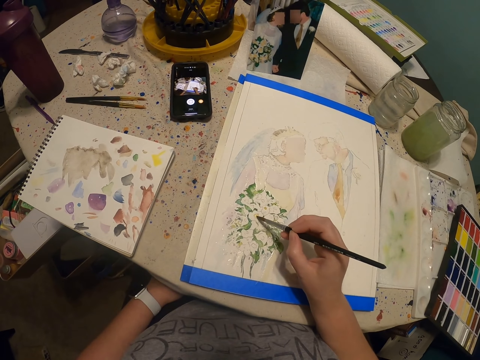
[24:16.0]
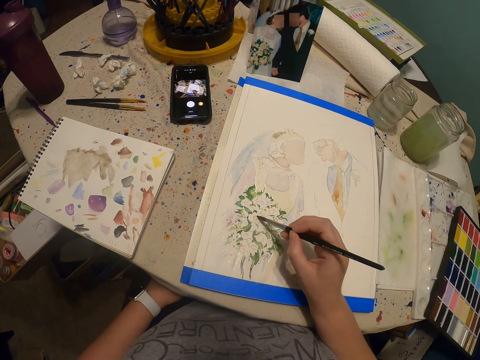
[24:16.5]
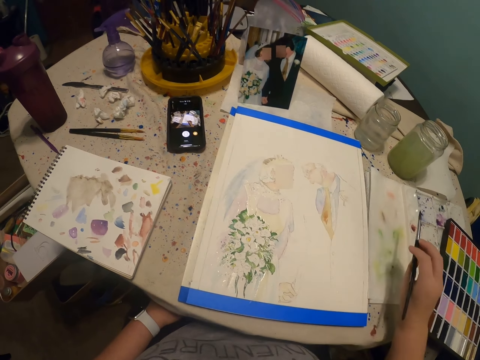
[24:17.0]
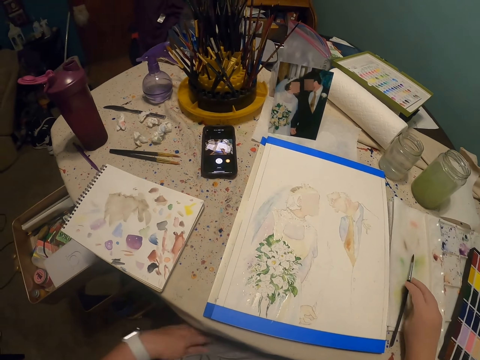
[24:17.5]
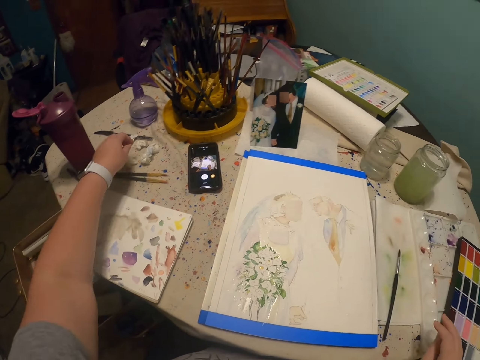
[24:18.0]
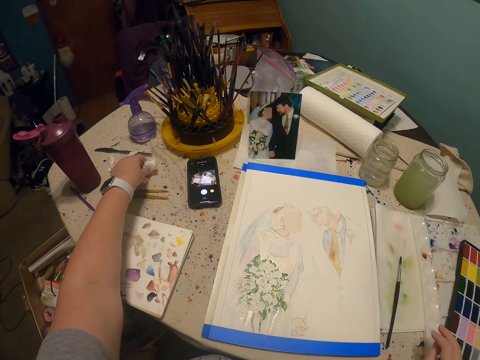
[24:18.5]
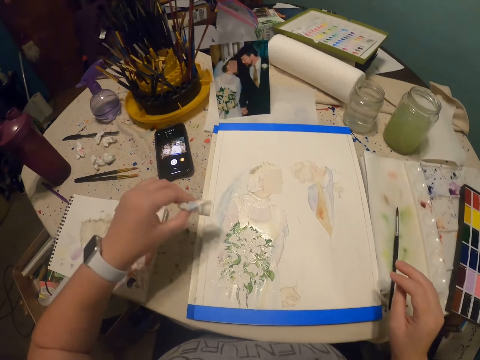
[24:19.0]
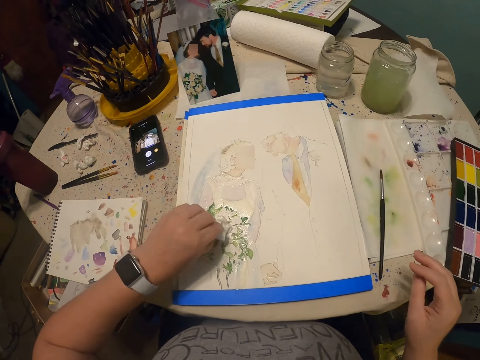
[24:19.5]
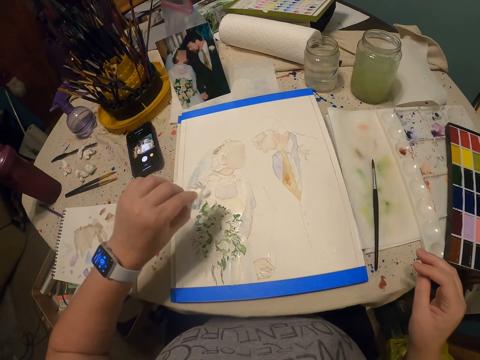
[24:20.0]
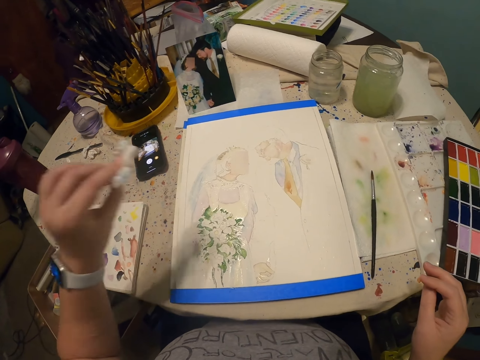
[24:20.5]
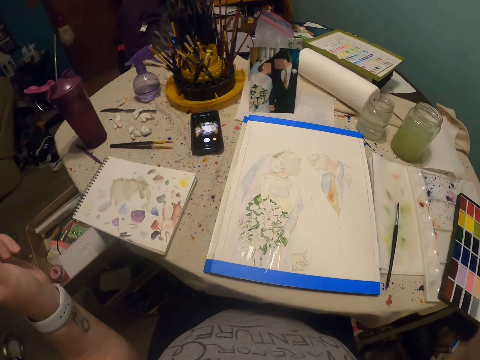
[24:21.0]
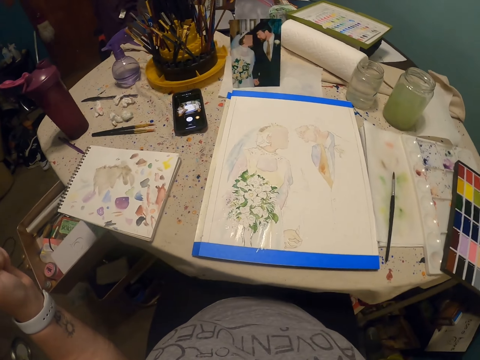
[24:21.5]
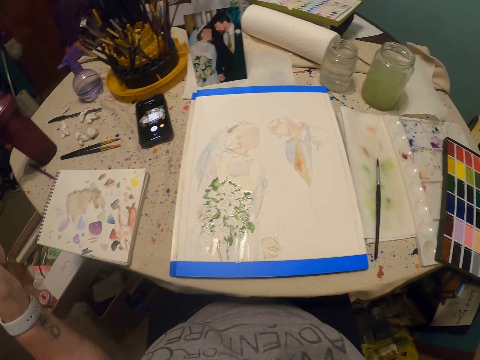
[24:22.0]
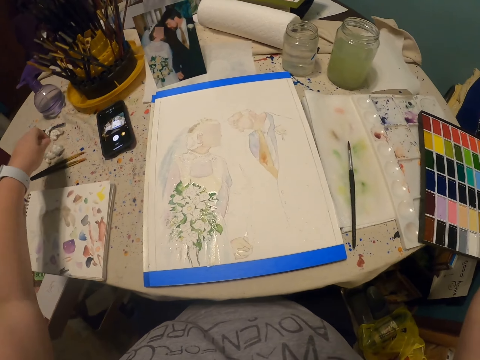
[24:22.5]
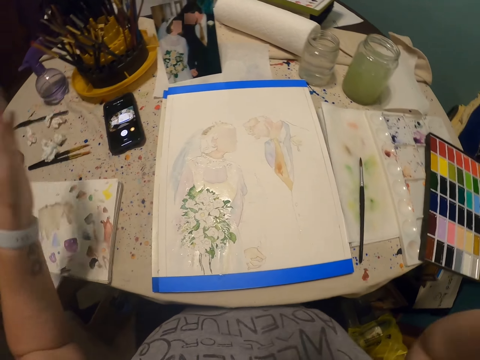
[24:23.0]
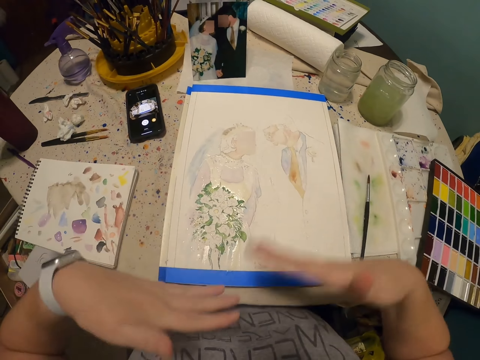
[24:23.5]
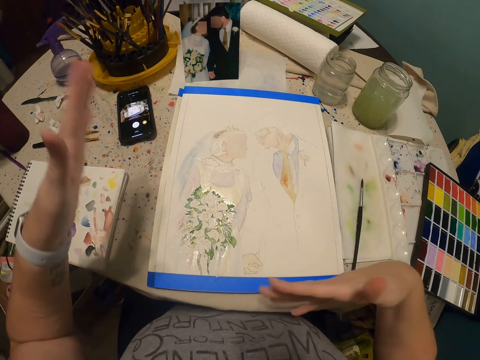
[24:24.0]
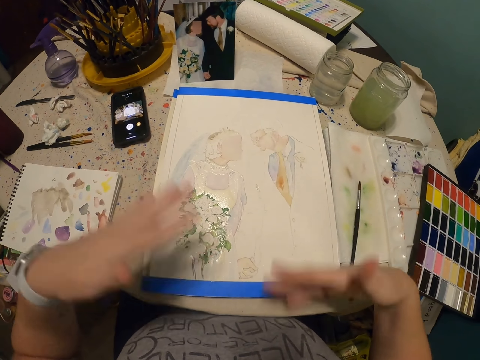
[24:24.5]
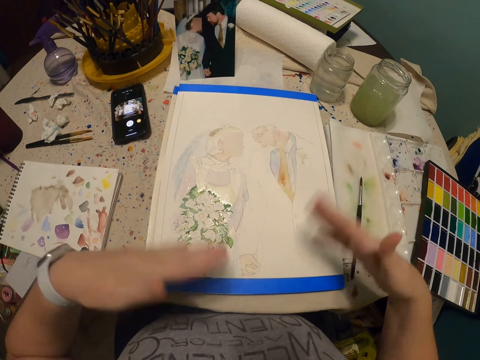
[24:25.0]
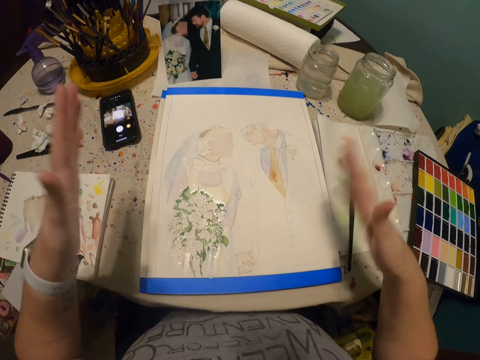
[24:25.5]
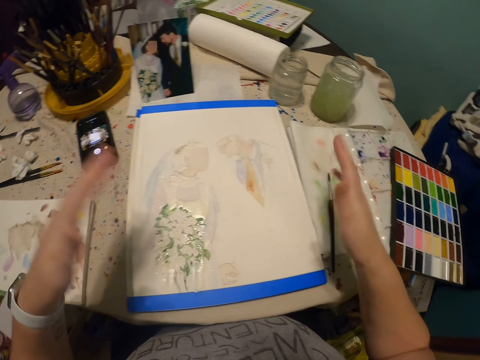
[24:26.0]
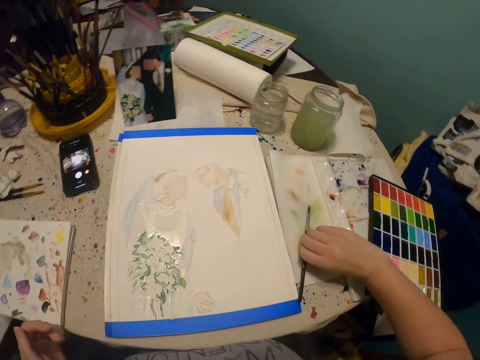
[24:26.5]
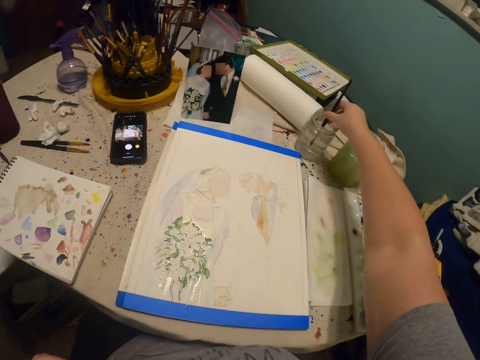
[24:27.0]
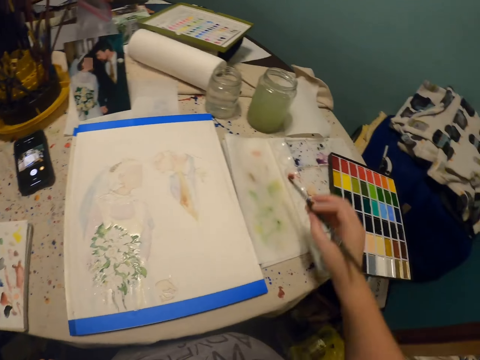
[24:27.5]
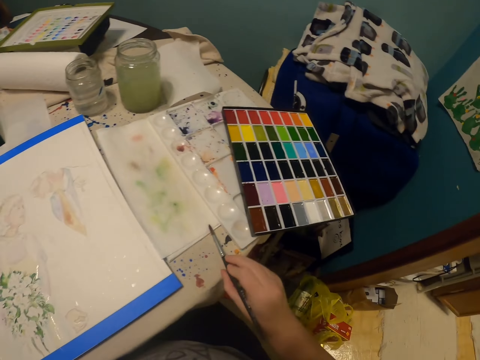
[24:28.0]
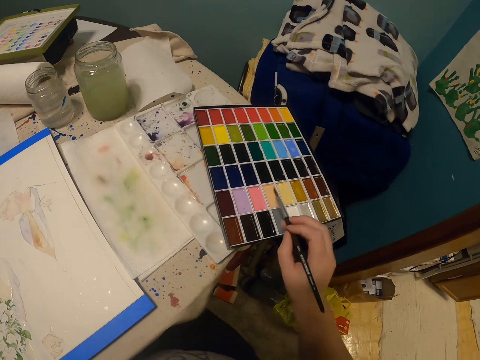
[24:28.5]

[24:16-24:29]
The camera wearer puts the paint brush on the table or the palette cover. He picks up a small piece of paper towel with his left hand. He wipes on the paintings with the paper towel. He puts the piece of paper towel on the table. He blows wind on the painting with his hands. He takes the paint brush on the table. He dips the paint brush in a glass of water or in the paint.

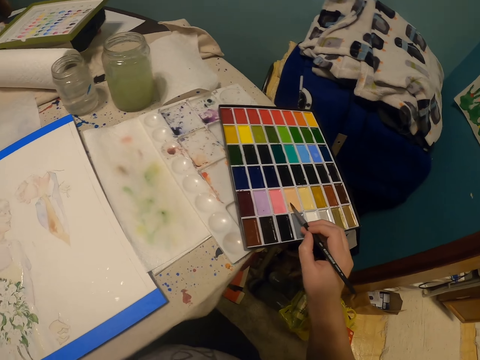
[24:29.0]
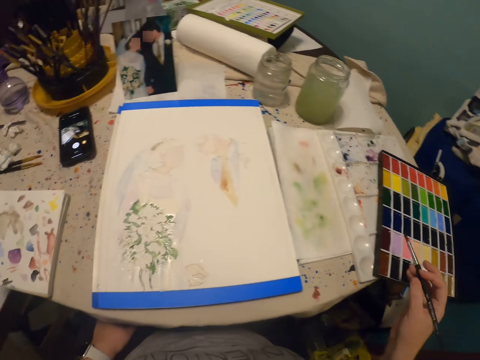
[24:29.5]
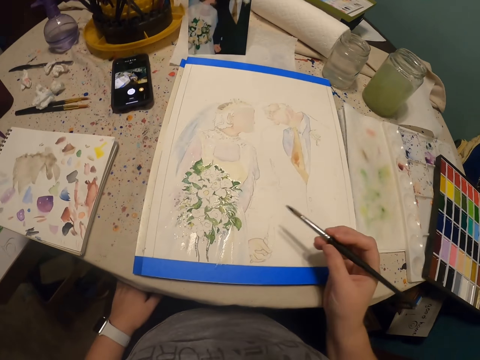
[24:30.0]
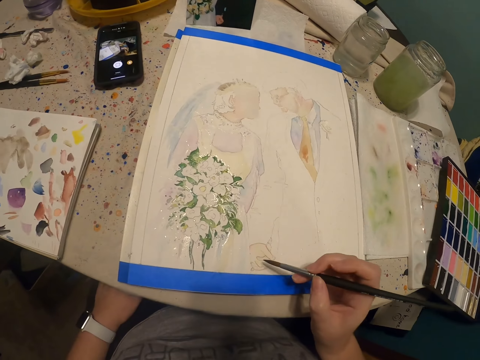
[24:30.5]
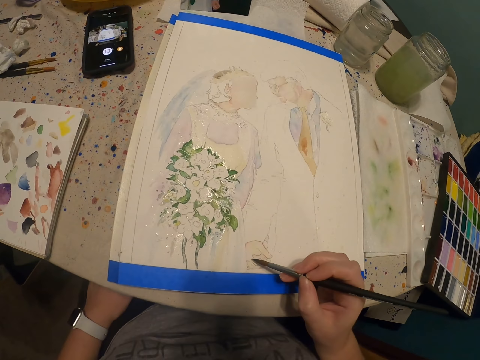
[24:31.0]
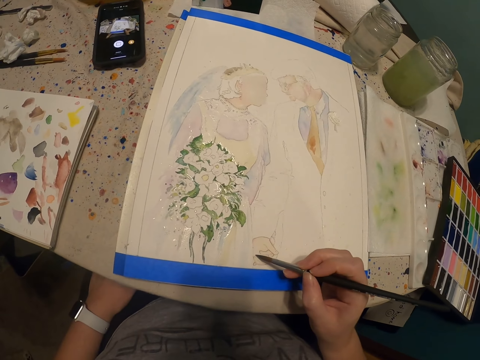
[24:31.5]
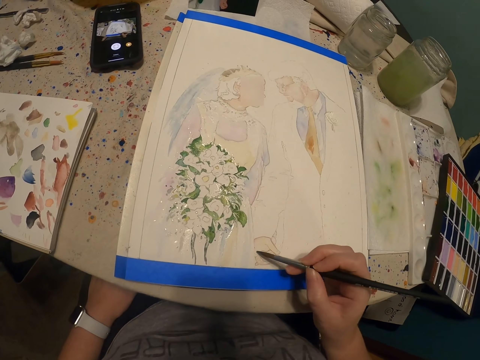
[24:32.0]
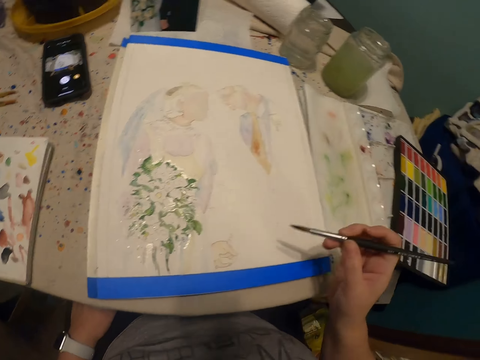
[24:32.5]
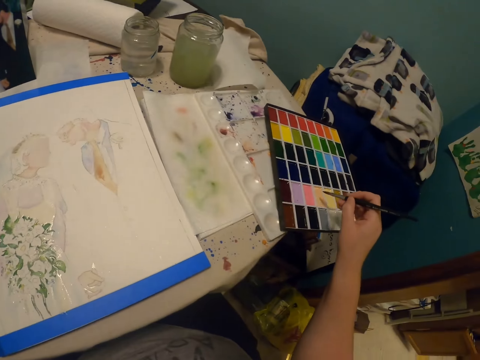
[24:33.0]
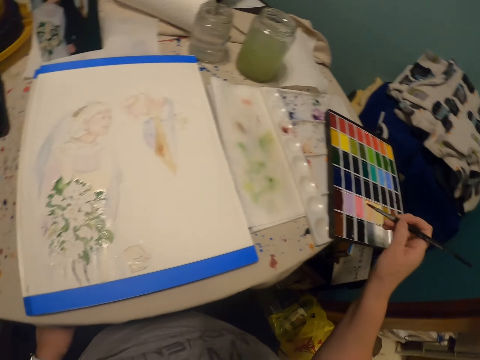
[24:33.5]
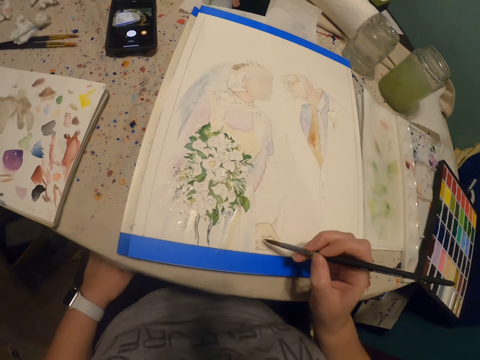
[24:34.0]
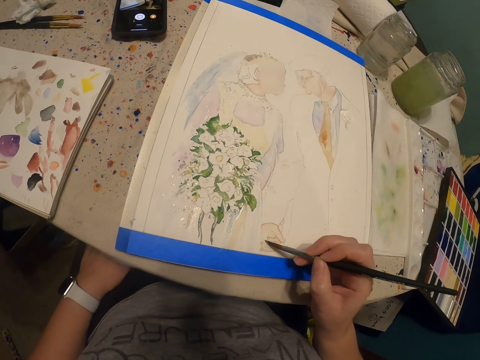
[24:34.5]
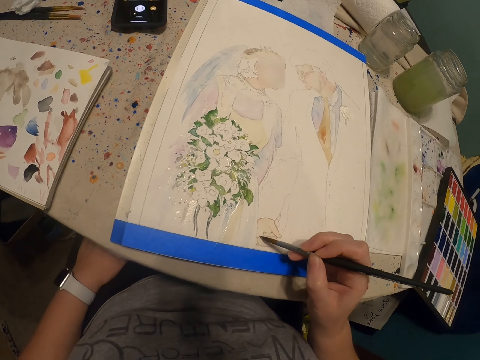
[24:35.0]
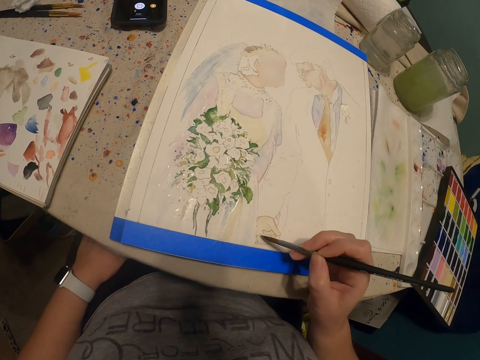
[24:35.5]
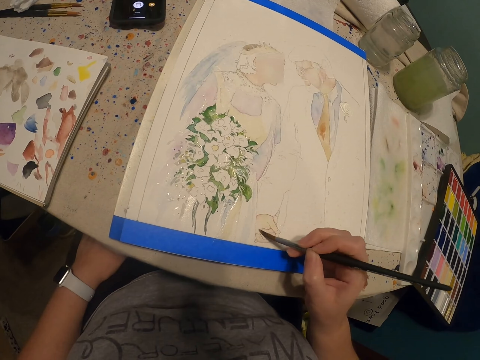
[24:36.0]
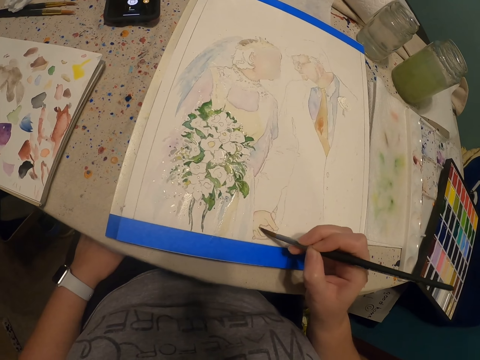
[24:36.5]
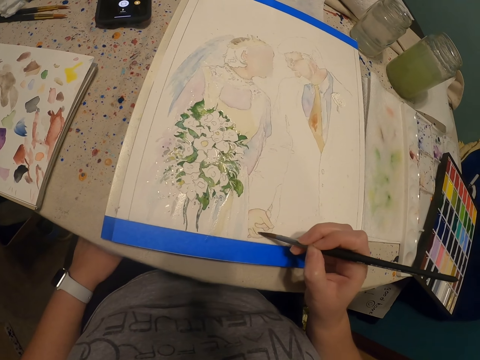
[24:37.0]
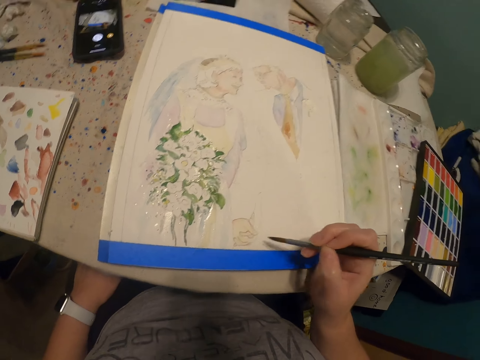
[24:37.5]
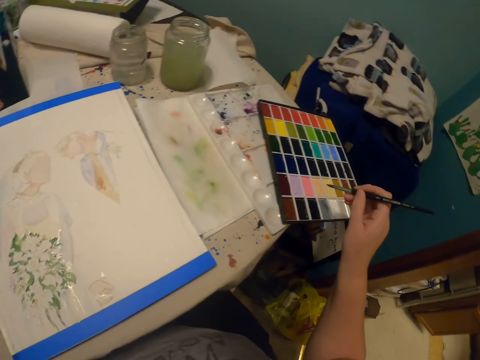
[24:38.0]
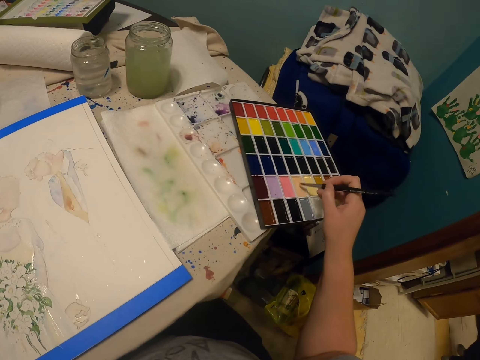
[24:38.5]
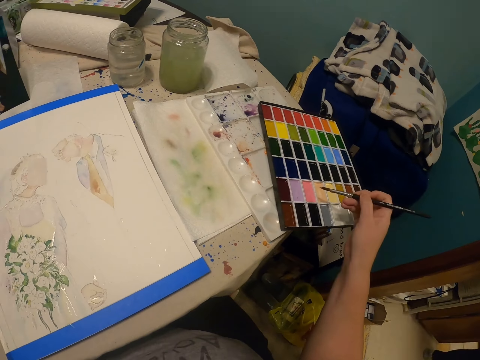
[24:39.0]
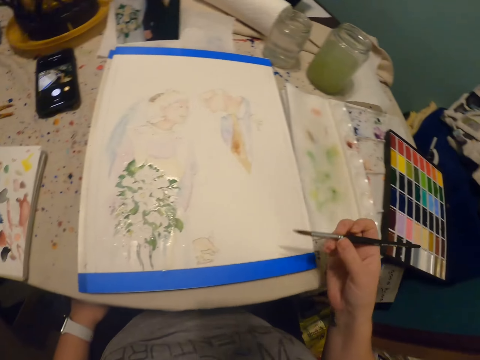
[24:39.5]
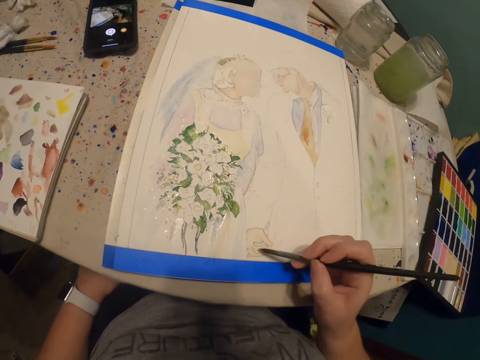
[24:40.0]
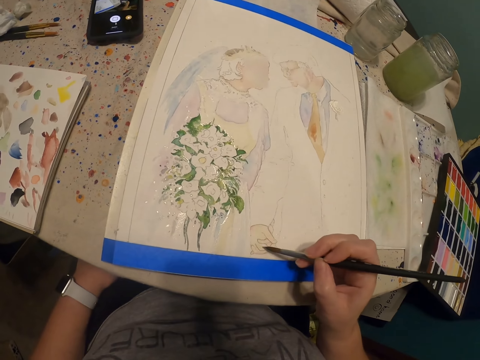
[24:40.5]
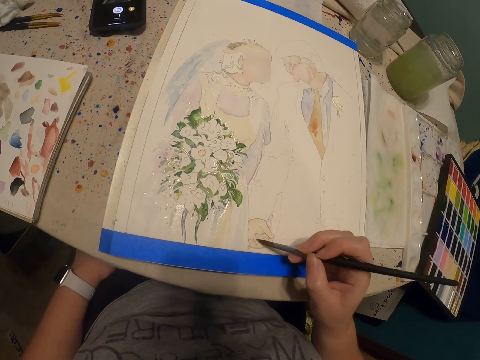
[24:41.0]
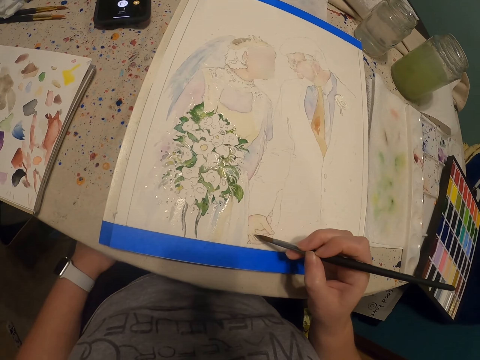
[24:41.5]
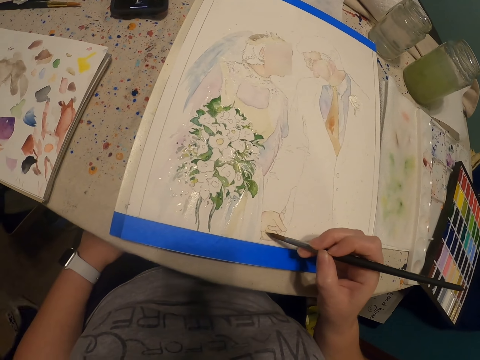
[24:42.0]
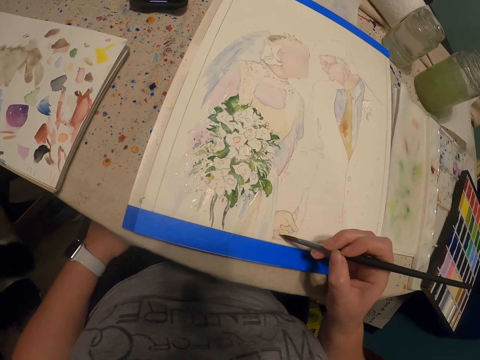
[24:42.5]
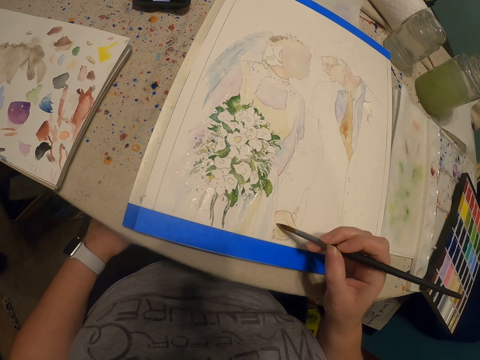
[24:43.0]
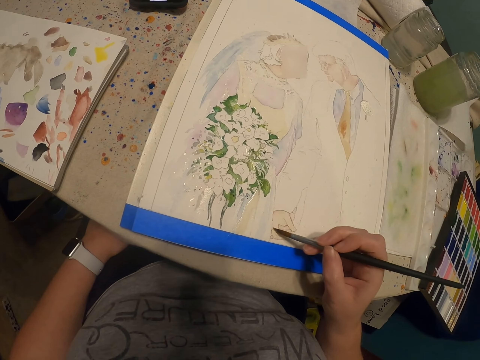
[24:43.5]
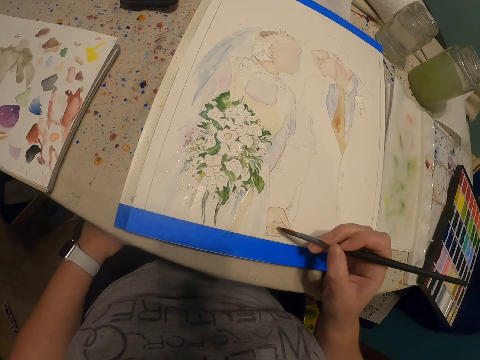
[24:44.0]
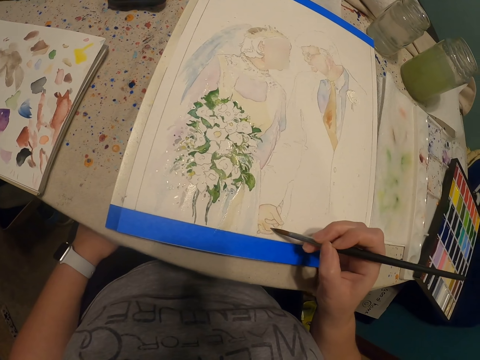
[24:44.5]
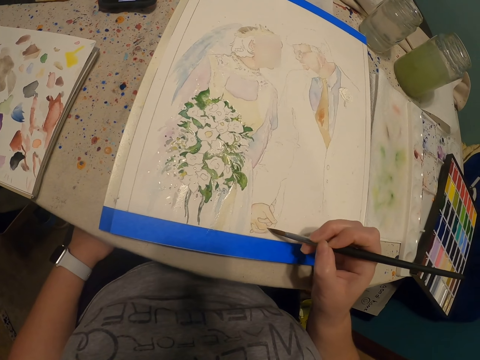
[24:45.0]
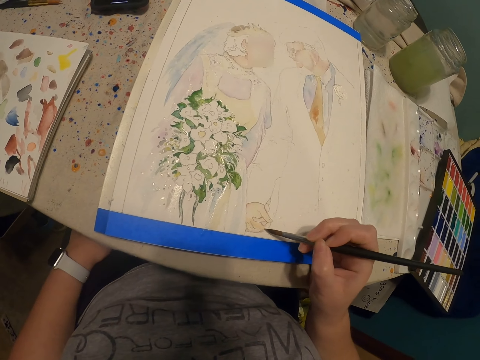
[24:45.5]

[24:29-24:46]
The camera wearer puts the paint brush in a paint palette. They rub the brush on the paint palette. They continue to paint the art with the paint brush. They put the paint brush in the paint palette. They rub the brush on the paint palette. They continue to paint the art with the paint brush. They put the paint brush in the paint palette. They rub the brush on the paint palette. They continue to paint the art with the paint brush.
